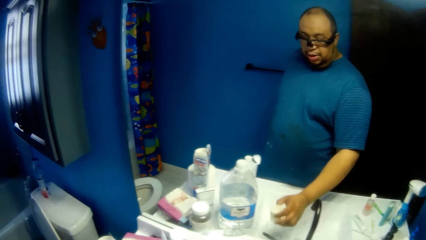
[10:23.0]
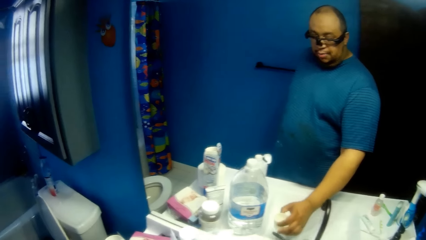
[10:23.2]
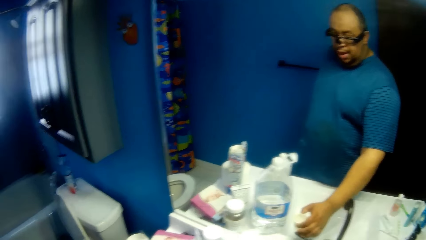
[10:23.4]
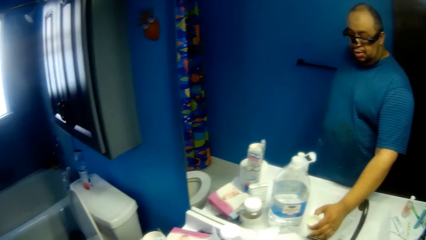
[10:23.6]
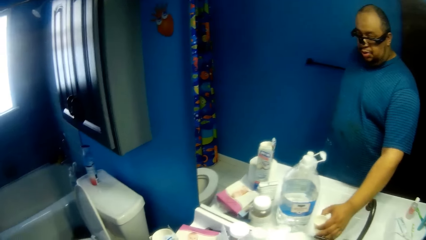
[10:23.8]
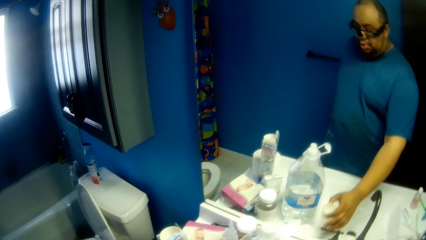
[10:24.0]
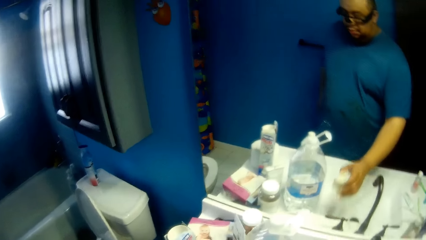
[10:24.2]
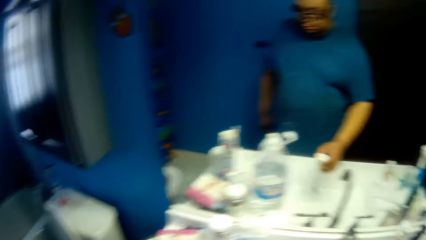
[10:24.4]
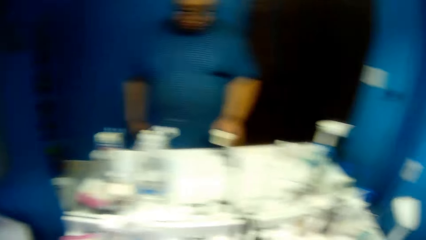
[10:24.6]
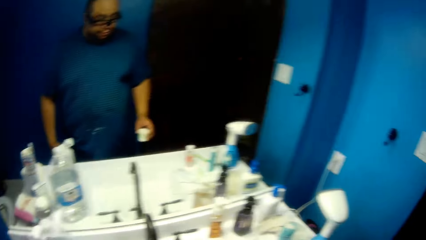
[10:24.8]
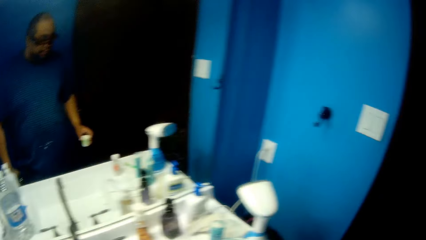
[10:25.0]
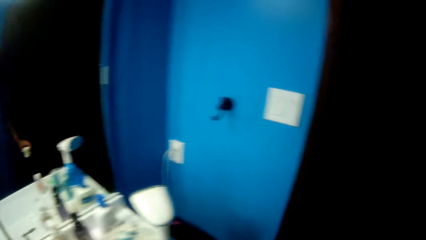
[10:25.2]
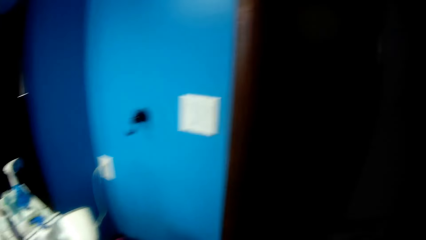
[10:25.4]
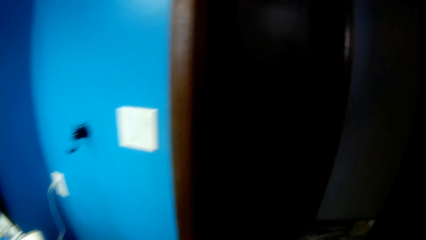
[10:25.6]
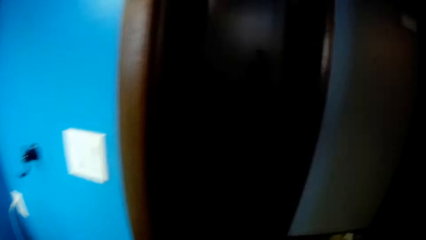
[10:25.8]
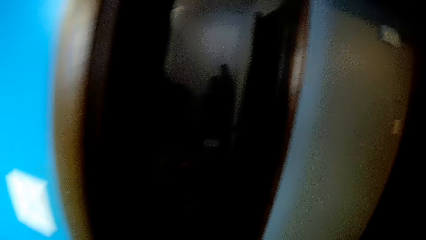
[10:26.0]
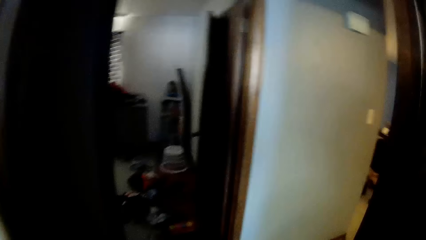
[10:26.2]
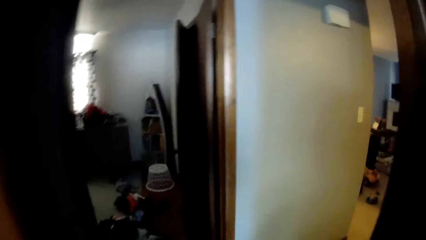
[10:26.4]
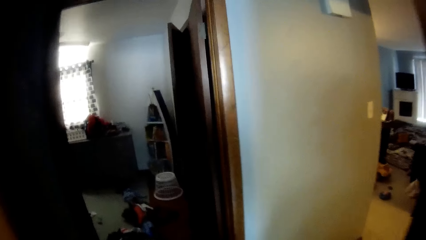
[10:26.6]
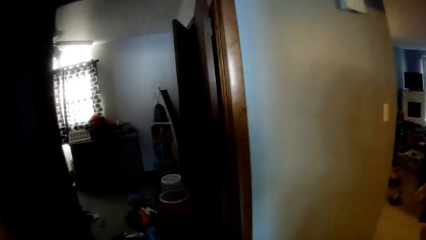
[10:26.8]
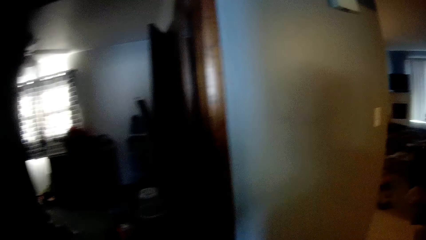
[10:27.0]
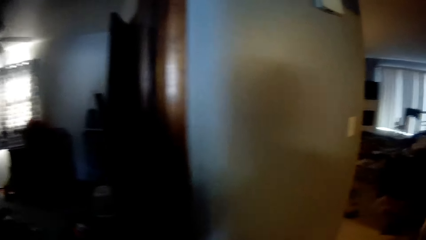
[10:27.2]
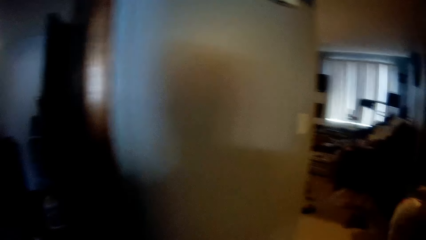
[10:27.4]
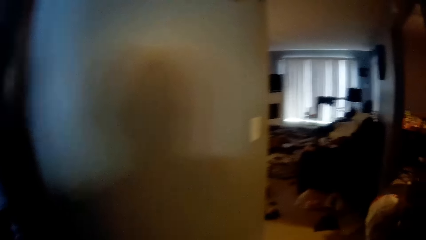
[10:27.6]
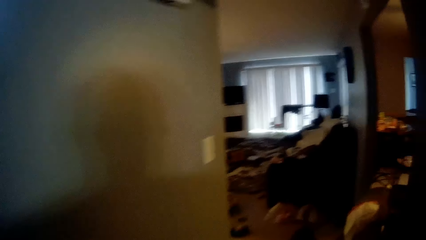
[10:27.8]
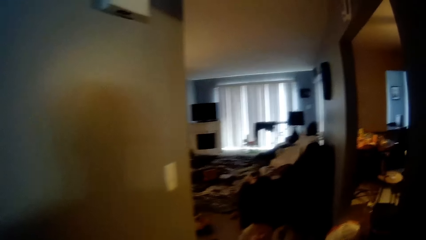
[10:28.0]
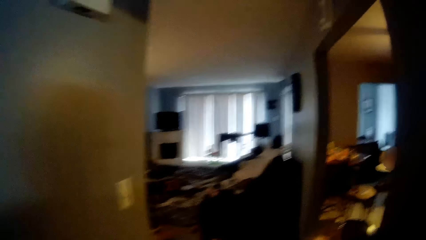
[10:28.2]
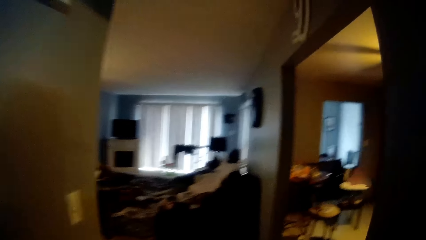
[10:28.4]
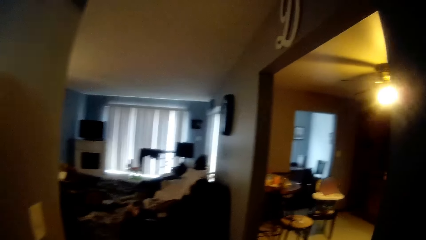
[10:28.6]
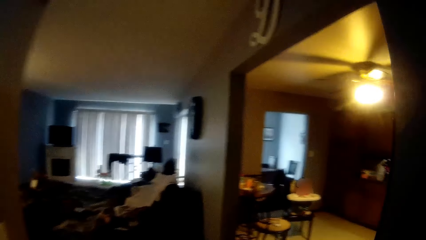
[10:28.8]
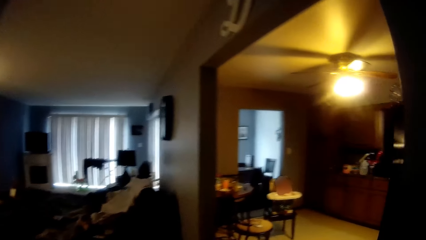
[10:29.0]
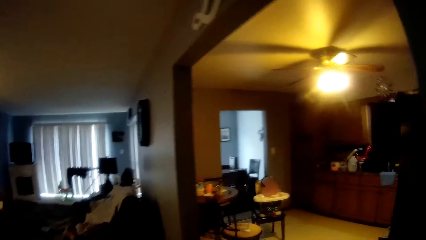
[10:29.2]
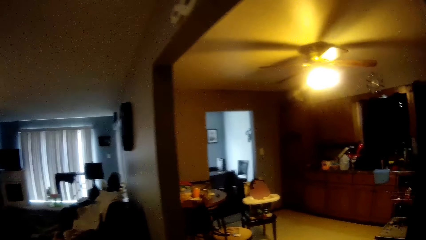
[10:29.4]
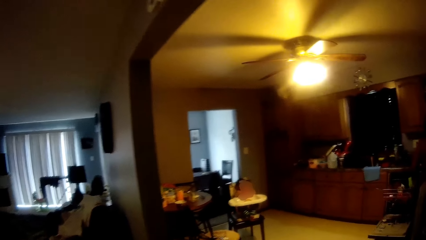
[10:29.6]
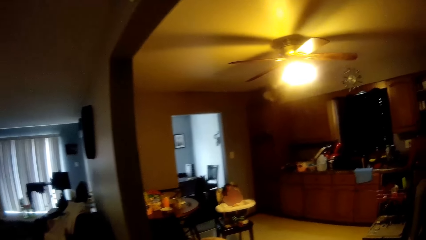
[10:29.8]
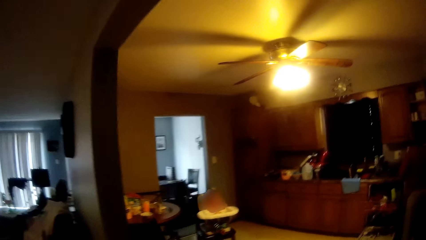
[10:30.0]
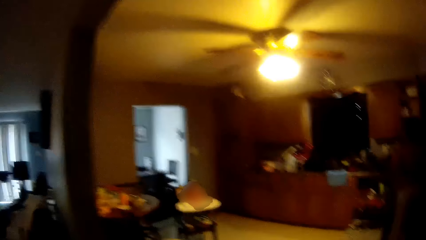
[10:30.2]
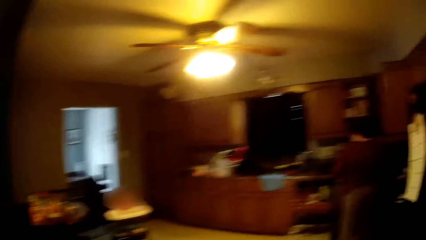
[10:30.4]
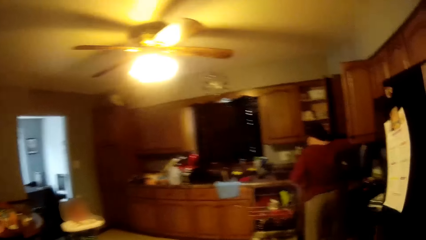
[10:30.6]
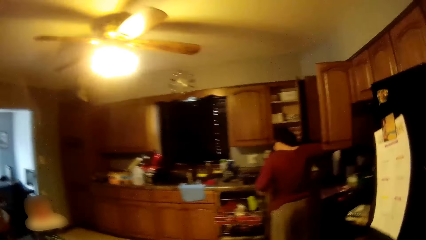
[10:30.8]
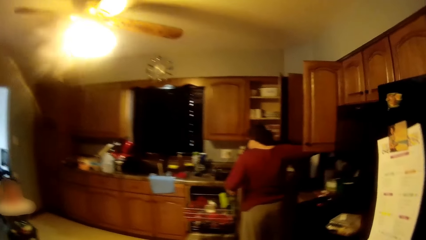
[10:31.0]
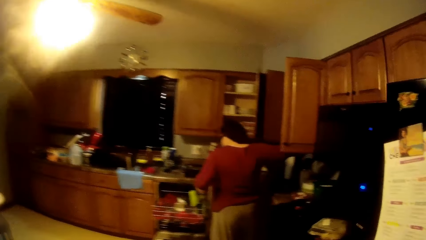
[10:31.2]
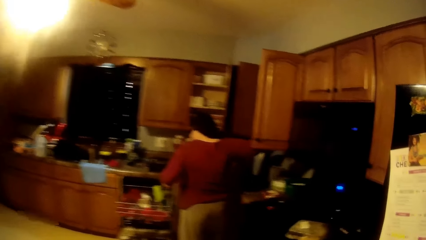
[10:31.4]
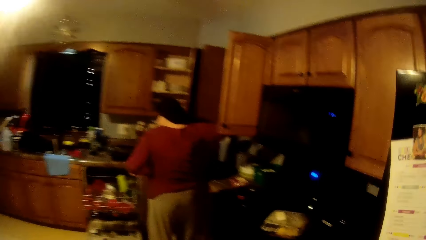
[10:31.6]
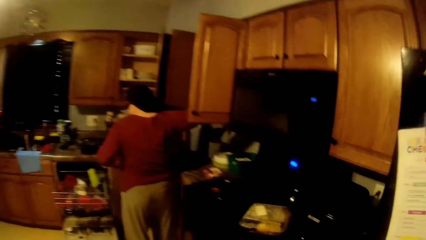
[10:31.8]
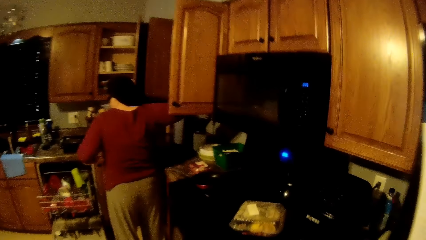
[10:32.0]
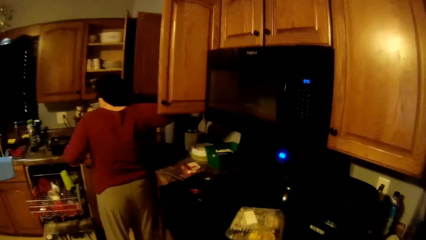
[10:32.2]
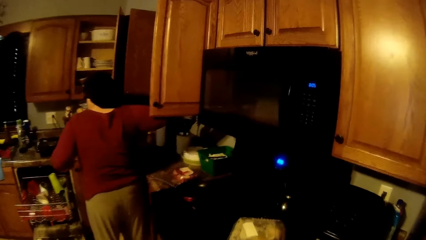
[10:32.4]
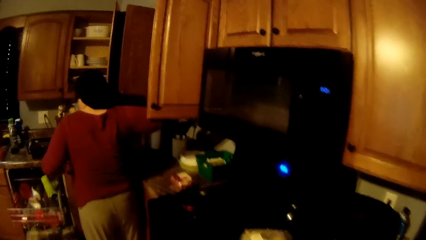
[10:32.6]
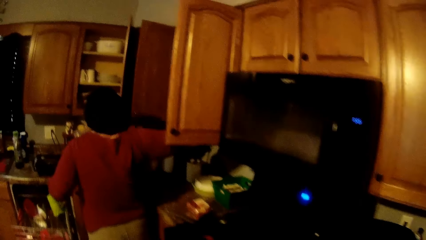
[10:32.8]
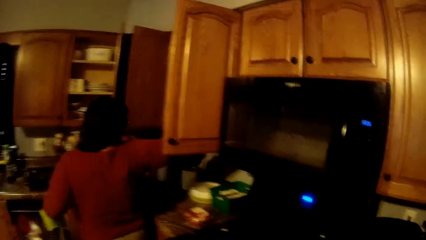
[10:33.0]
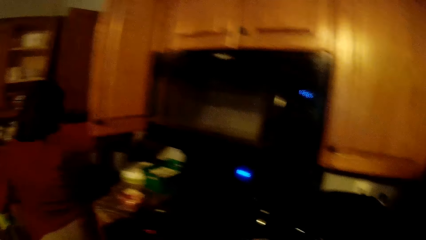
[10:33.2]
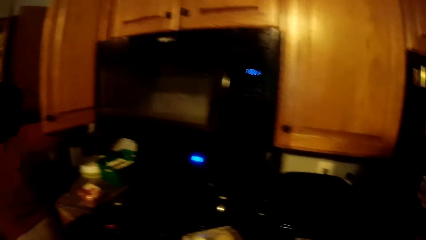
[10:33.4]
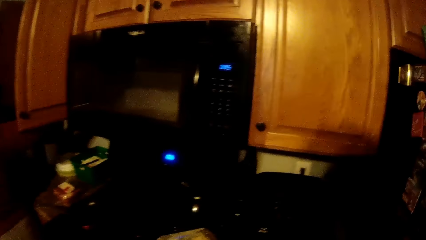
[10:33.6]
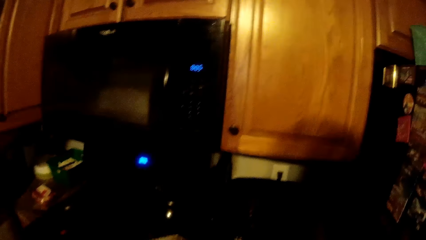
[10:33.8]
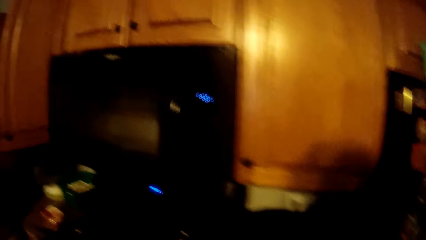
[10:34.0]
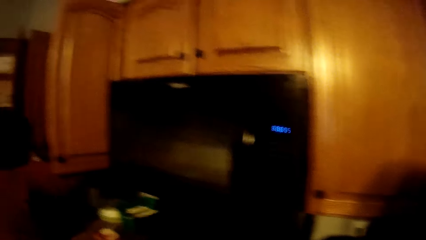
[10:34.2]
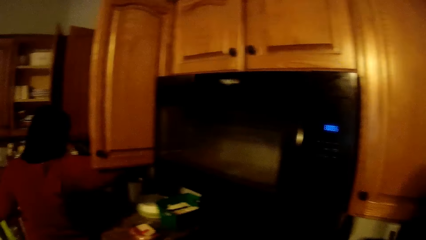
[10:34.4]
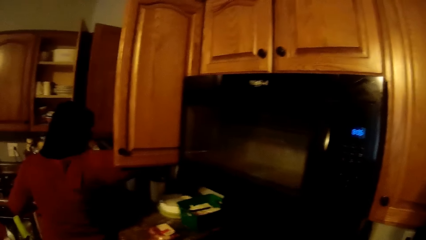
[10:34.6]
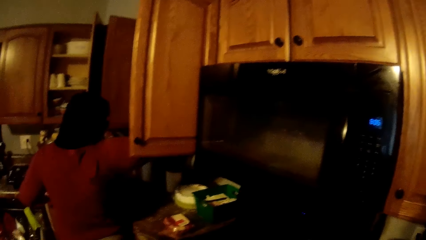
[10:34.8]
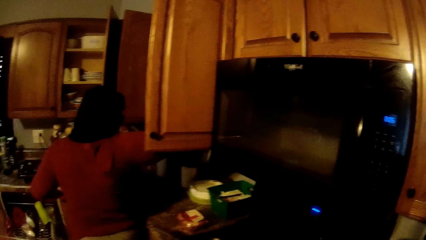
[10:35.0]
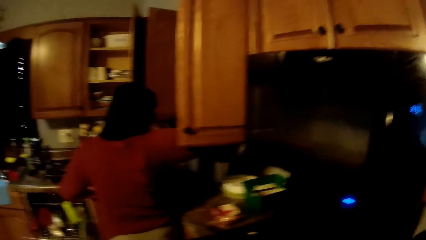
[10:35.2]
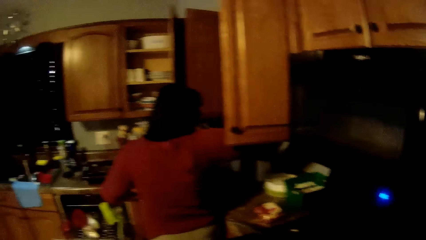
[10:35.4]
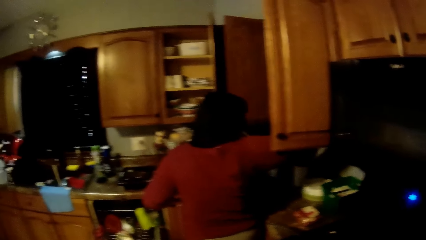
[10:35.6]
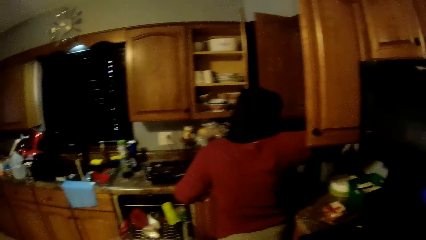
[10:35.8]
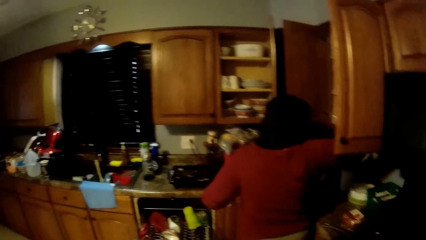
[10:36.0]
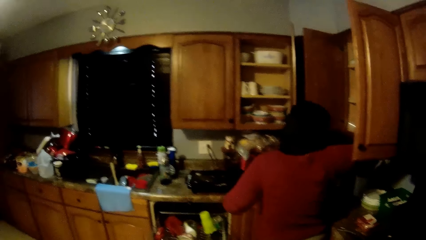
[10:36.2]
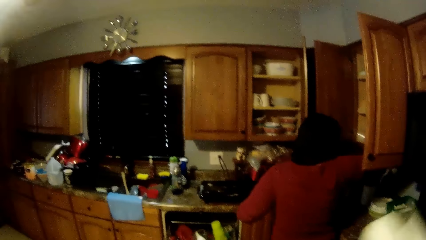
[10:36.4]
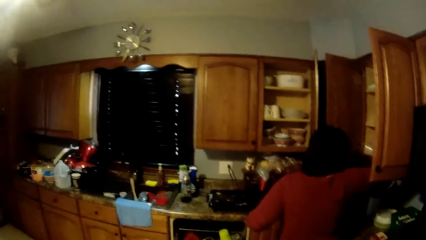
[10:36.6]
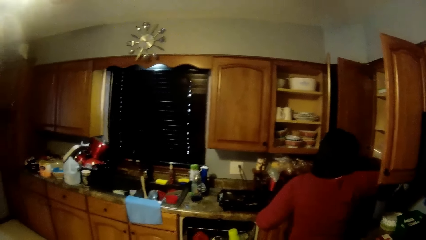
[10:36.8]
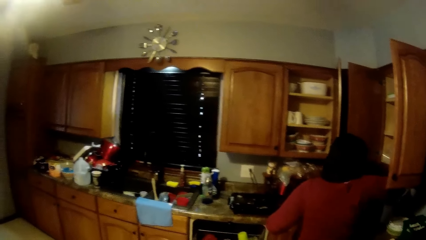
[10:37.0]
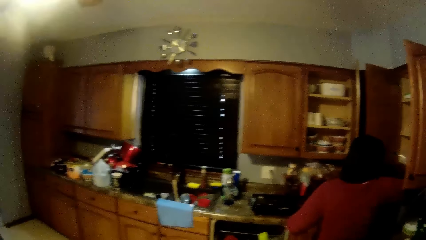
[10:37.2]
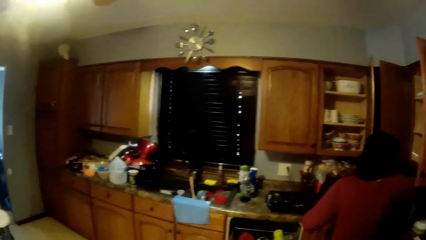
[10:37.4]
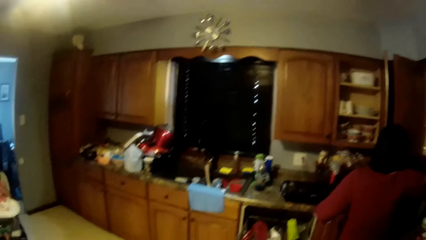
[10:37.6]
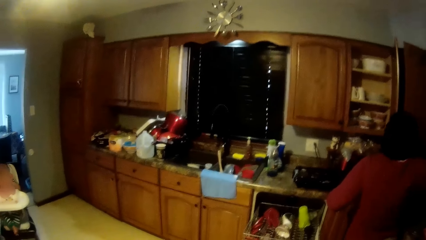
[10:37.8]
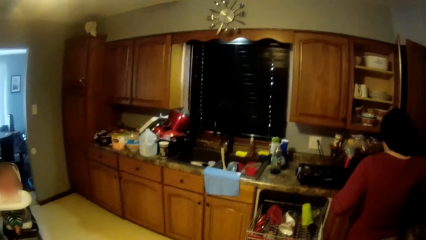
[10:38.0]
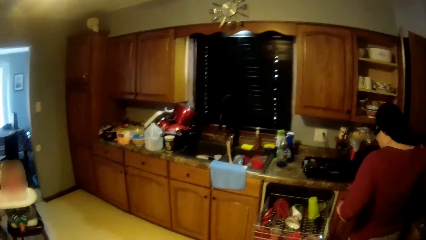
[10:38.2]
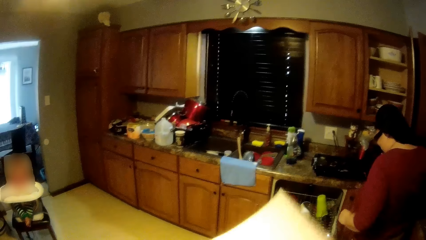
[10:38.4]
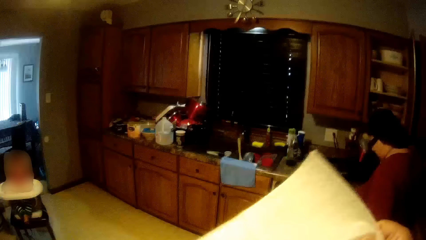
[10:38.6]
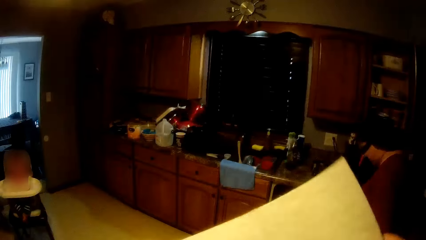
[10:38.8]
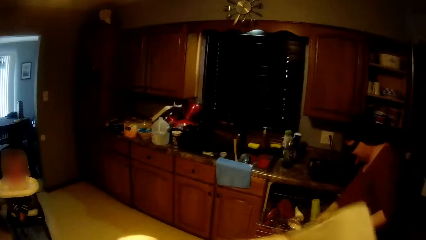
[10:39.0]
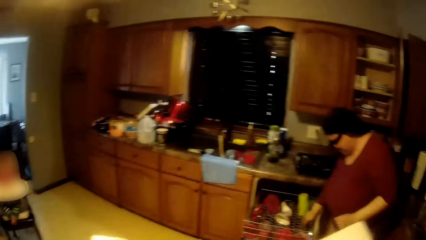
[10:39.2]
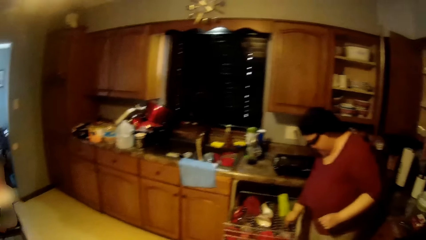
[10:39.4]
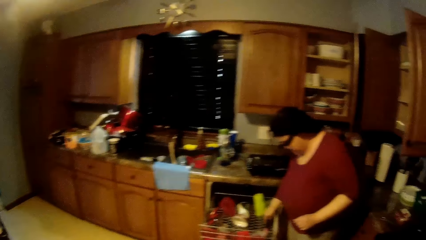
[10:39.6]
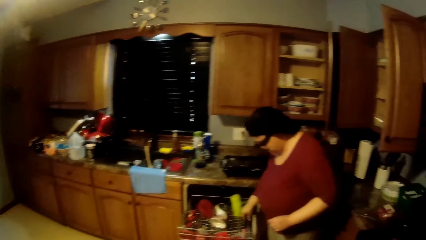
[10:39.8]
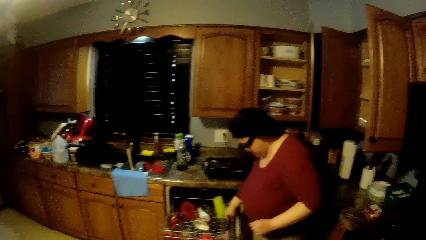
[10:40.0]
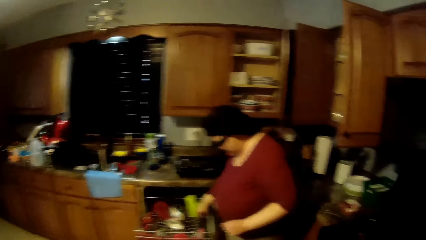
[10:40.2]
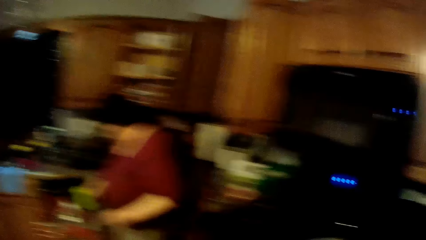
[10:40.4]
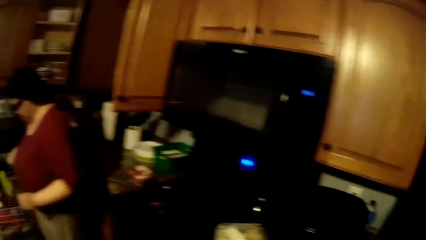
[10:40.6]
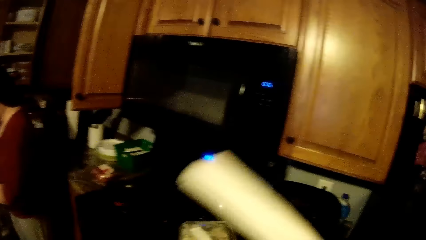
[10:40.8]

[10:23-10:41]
The camera wearer closes the tap with his right hand. He converses with the woman. He walks around the room and walks out of the bathroom. He walks into the kitchen. He converses with the woman and walks towards the woman. The woman responds to the camera wearer. The camera wearer converses with the woman. He holds a paper in his right hand. The woman checks in the cabinet. The camera wearer walks around the kitchen. The woman picks up a spoon from a drawer with her right hand.
